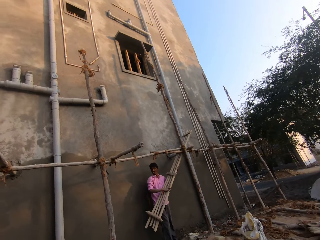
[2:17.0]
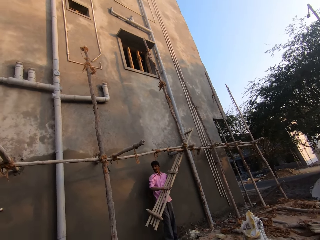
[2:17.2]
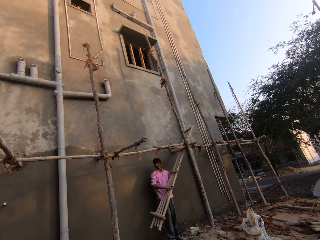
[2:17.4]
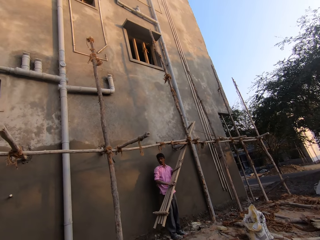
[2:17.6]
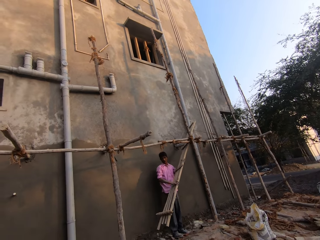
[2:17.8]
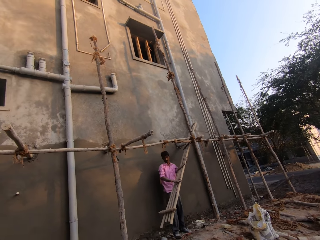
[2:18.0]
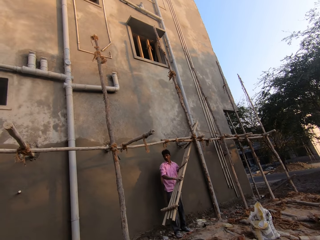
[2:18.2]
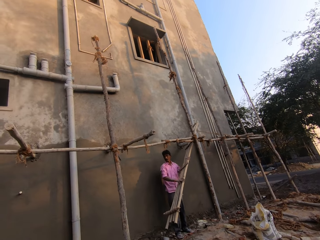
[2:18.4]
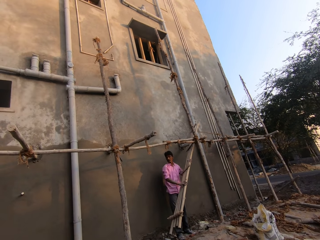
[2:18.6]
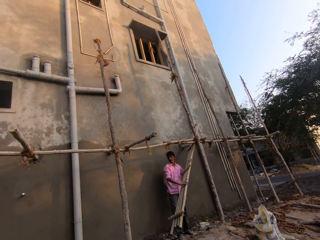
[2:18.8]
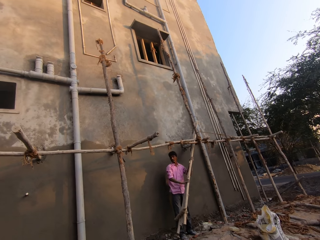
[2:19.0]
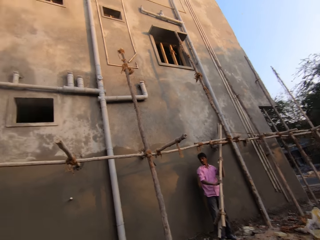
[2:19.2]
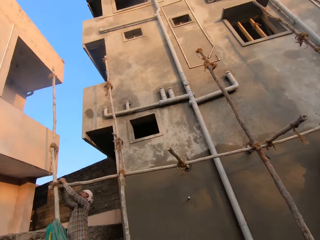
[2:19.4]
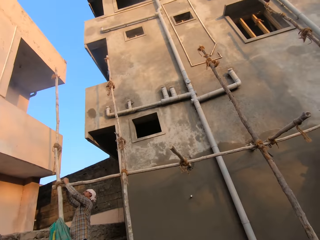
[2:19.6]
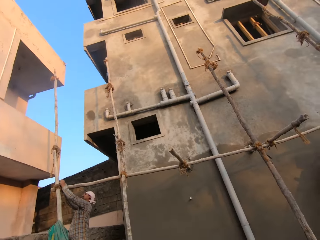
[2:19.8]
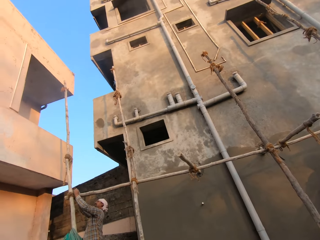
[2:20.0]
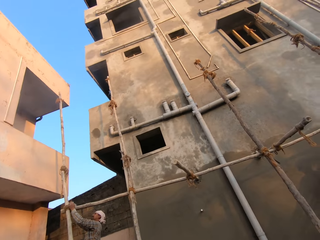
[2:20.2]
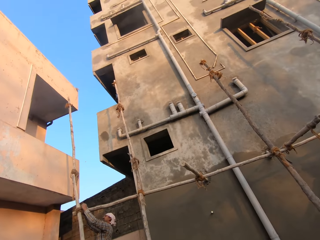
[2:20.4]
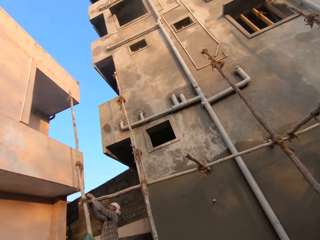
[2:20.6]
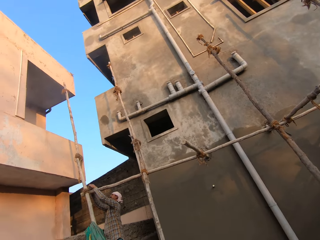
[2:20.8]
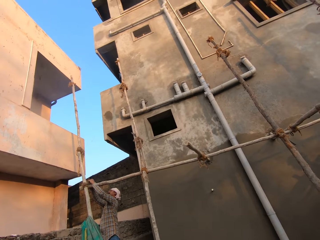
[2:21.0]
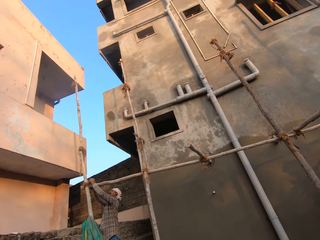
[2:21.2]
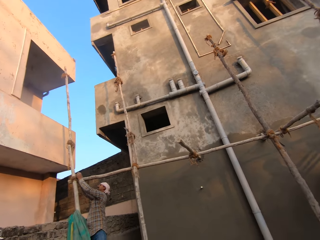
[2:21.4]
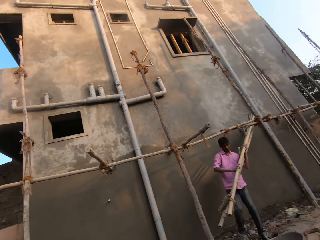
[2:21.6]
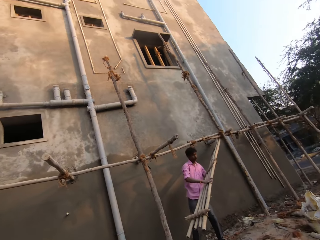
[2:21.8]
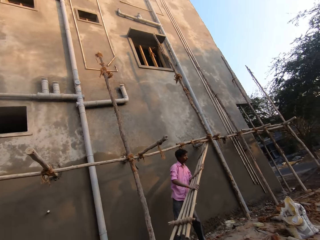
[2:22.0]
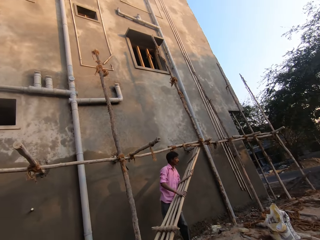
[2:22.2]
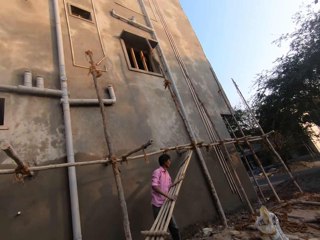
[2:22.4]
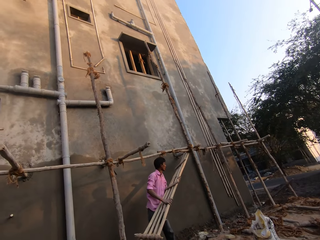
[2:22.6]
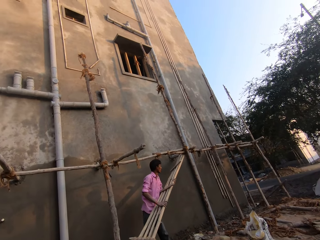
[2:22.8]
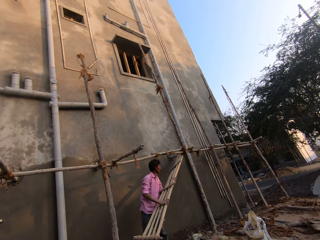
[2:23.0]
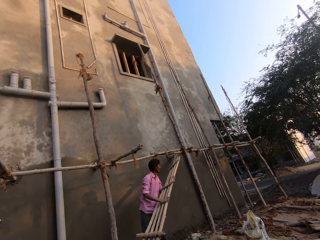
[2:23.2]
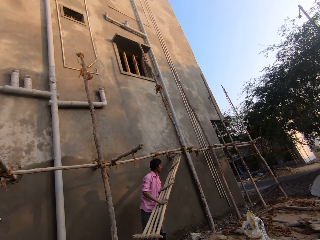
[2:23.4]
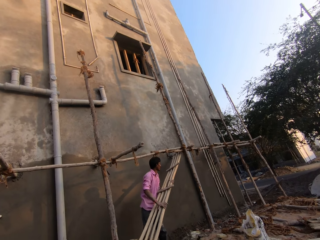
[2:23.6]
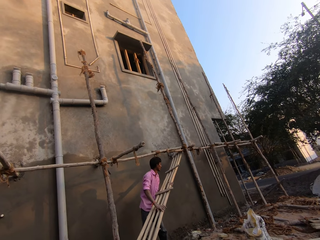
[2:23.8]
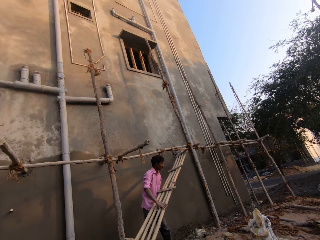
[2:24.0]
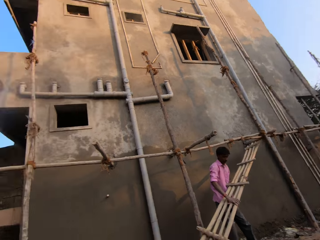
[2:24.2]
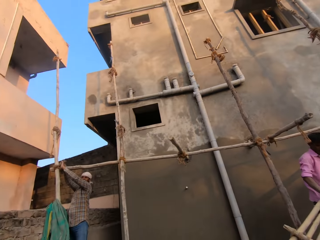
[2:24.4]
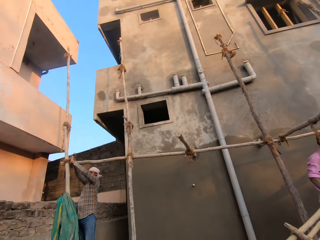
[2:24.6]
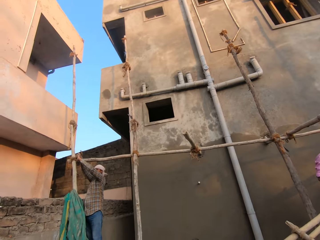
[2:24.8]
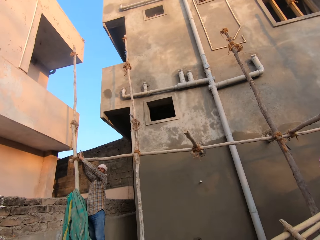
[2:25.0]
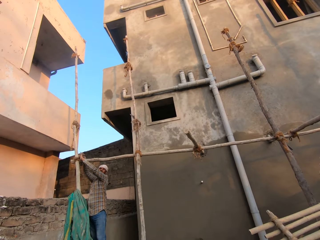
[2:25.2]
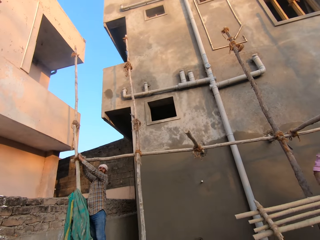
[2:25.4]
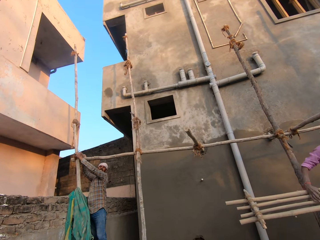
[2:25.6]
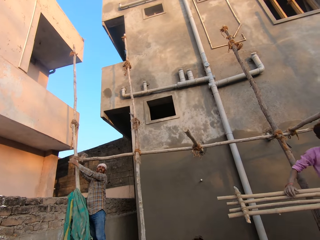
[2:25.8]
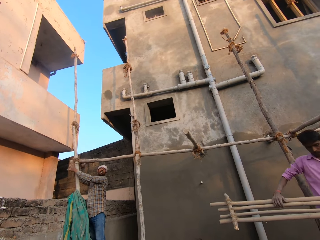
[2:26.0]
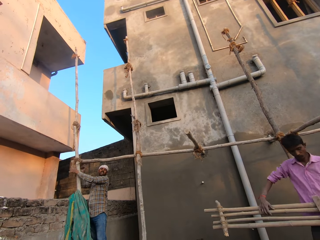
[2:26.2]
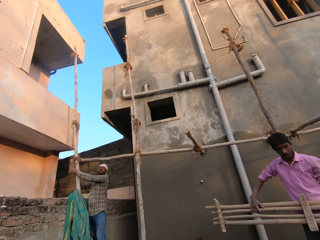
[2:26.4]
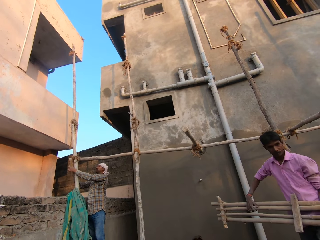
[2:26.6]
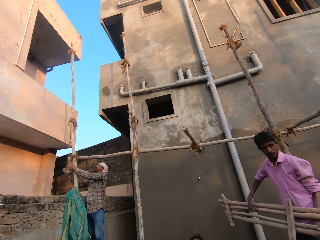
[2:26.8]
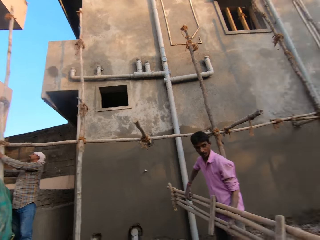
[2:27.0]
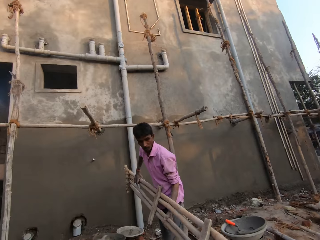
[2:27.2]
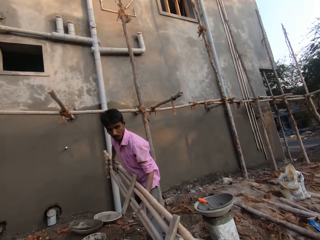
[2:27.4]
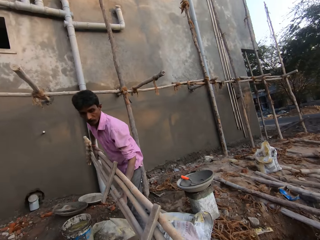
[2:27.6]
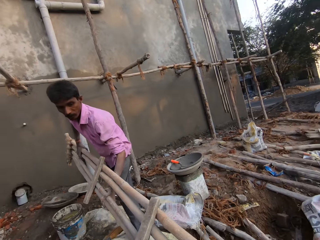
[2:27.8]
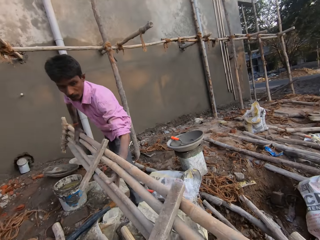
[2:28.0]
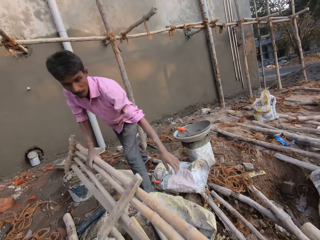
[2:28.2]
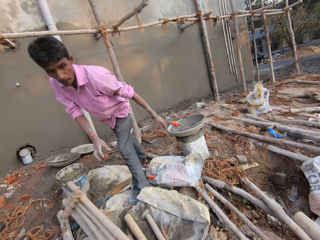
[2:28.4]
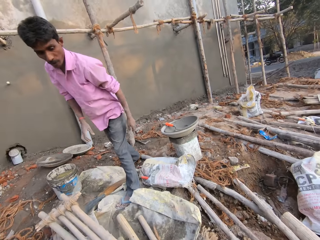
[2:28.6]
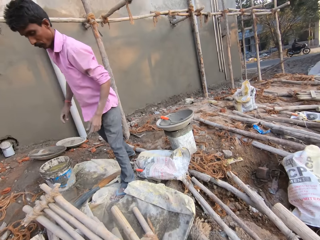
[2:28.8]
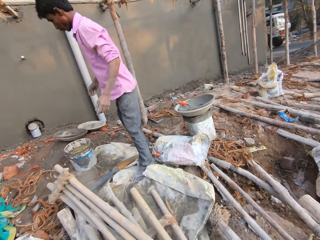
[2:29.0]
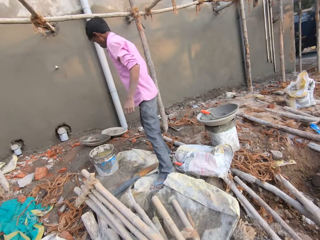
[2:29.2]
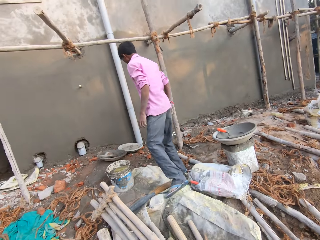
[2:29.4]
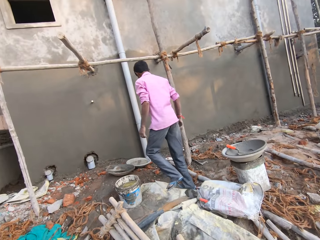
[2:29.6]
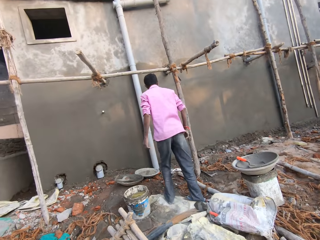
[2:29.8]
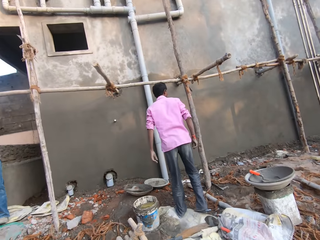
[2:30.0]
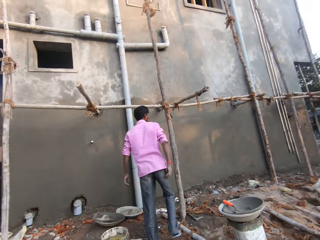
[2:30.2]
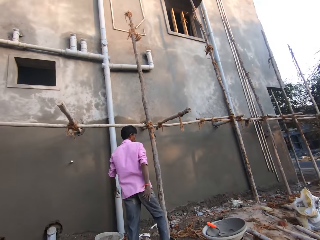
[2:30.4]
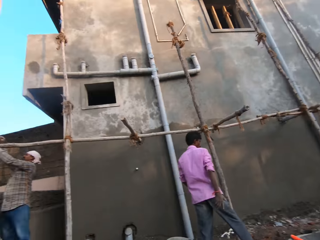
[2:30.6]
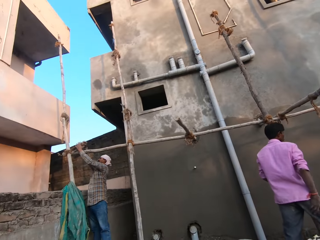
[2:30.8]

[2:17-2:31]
A man pulls wood rails. A person unties a rope on the wood rails. The man carries the wooden ladder with both hands. The camera wearer looks at the man. They talk to the person. The man drops the wooden ladder in his hands on the ground.

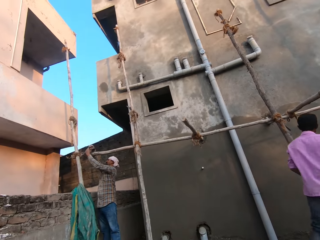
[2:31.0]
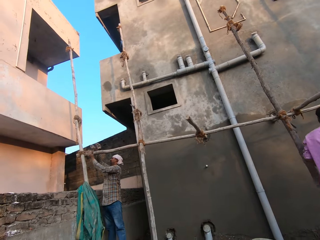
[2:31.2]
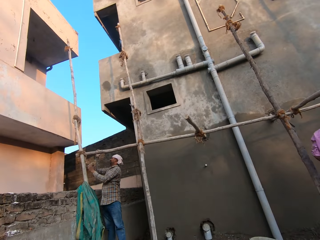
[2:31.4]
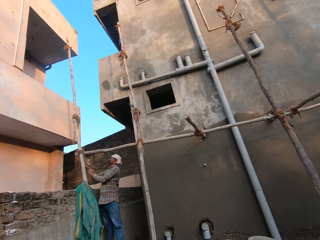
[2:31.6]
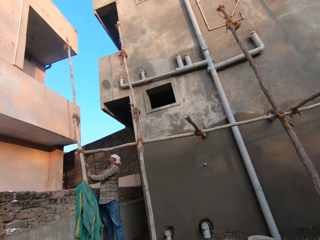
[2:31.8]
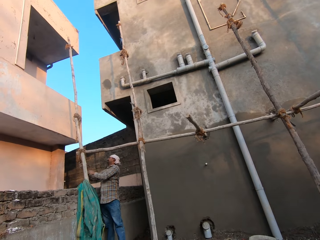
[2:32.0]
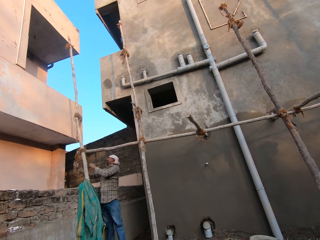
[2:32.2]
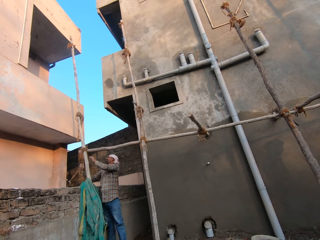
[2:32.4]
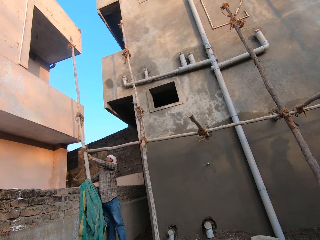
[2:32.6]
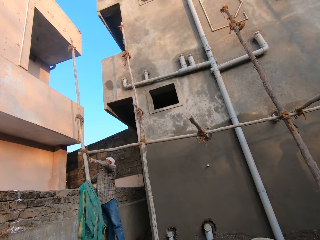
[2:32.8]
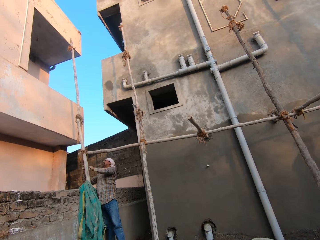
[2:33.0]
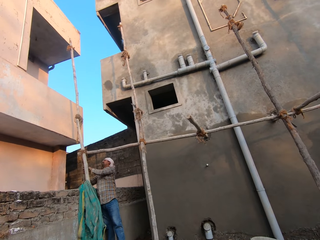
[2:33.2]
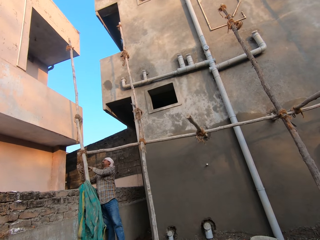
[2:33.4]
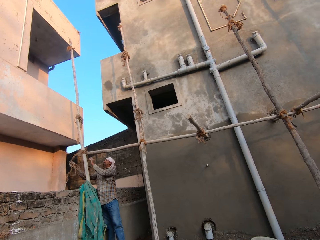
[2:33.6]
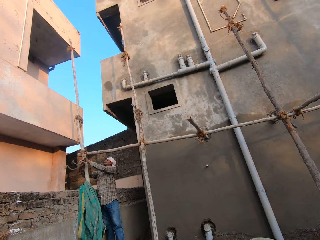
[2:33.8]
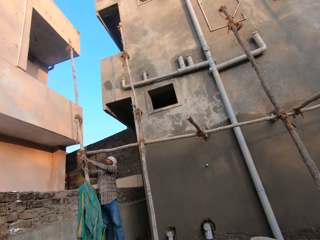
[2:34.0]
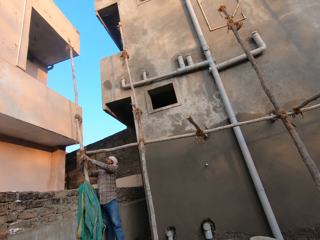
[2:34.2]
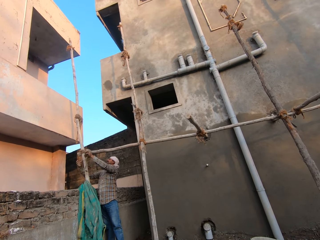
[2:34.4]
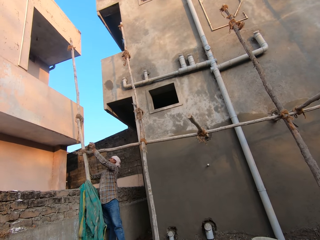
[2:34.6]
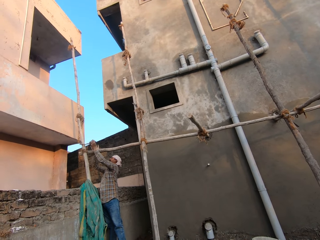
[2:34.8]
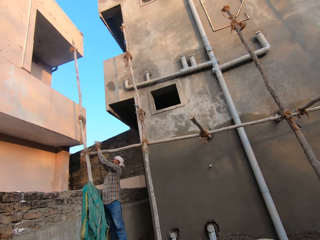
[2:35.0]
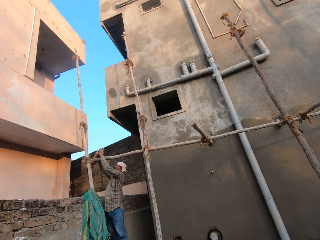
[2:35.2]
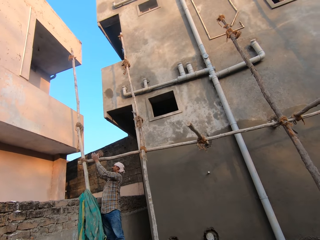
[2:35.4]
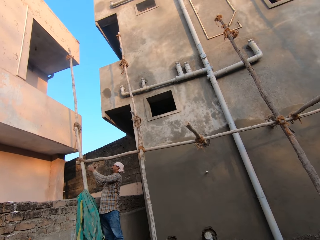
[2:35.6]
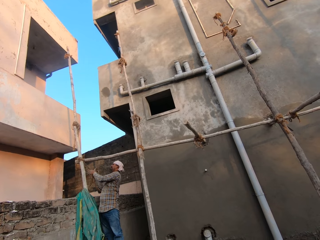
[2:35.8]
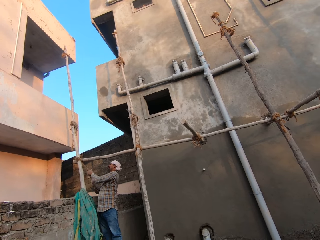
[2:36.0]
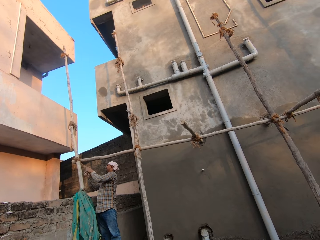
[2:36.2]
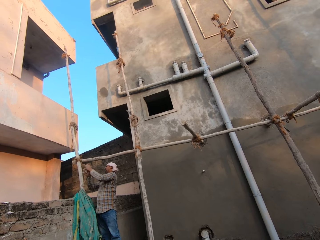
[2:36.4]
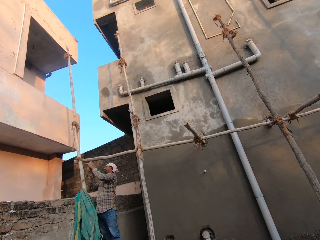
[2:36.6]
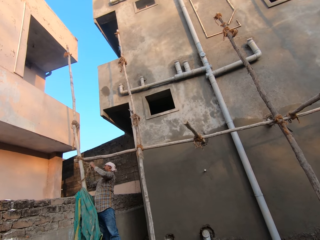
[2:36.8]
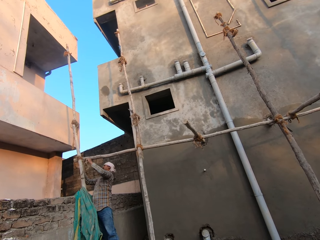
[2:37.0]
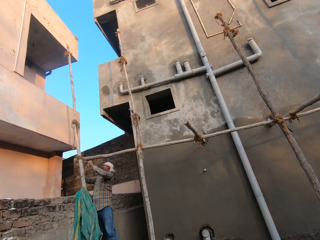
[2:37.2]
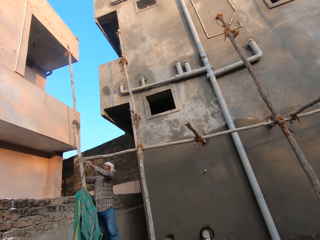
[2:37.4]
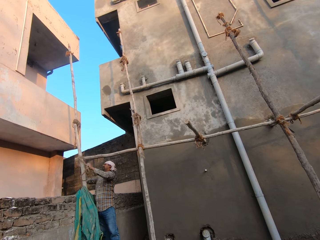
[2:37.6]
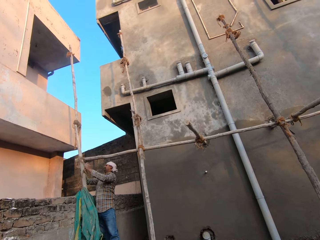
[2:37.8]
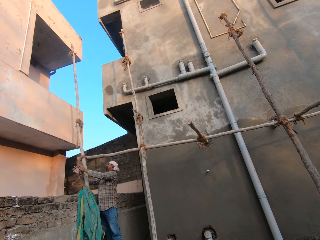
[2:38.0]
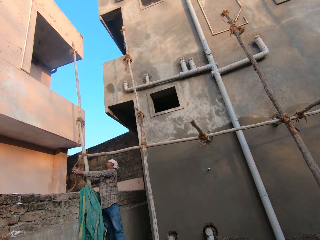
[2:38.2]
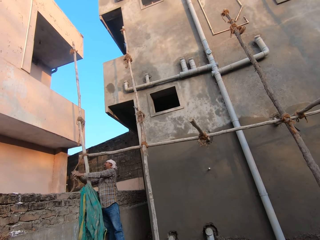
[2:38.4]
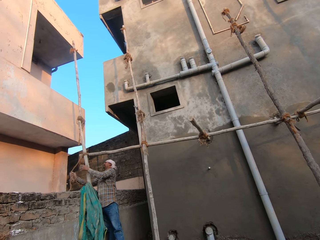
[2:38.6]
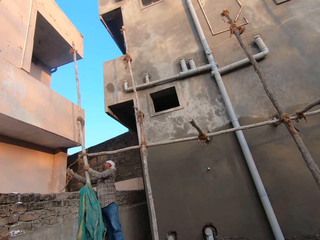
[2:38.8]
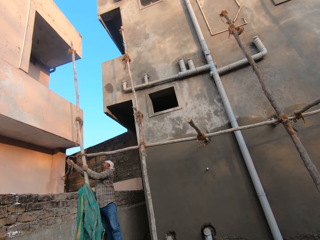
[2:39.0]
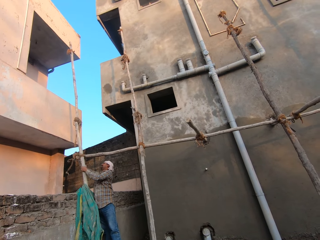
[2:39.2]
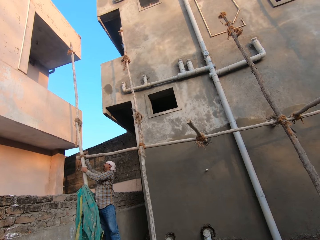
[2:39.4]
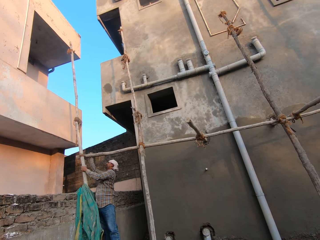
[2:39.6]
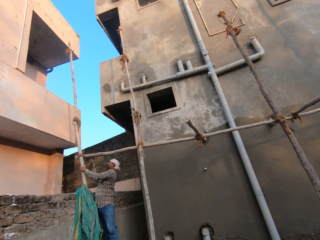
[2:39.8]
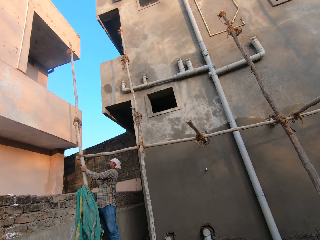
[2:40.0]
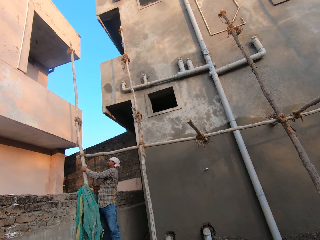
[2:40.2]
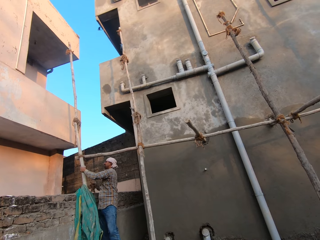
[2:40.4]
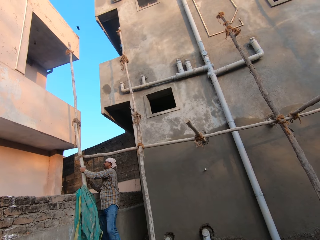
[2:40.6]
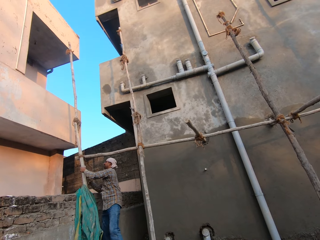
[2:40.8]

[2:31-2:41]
The camera wearer looks at a person. The person unties a rope from a pole.
